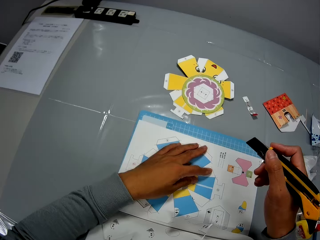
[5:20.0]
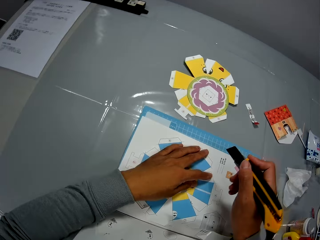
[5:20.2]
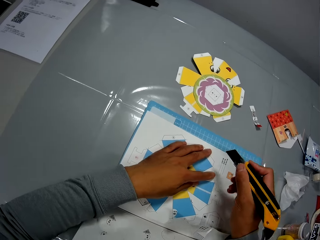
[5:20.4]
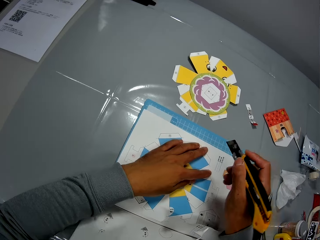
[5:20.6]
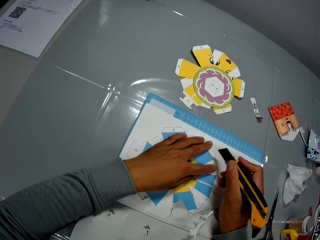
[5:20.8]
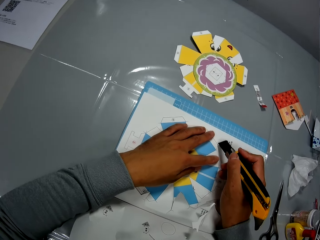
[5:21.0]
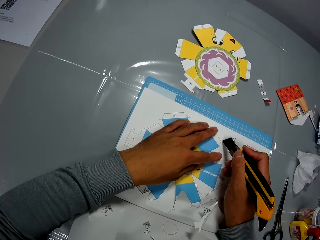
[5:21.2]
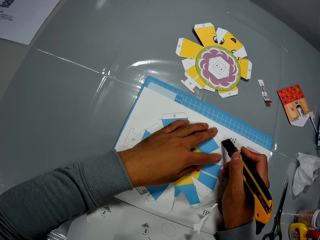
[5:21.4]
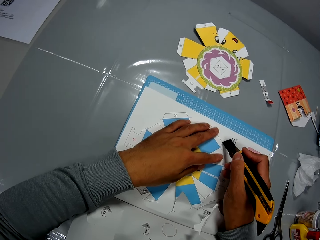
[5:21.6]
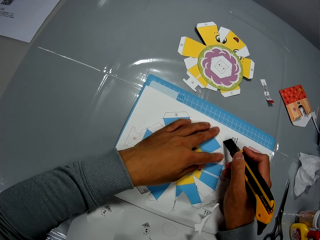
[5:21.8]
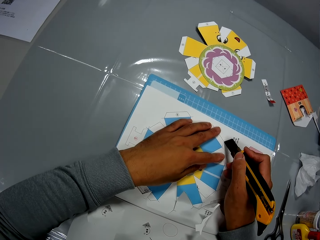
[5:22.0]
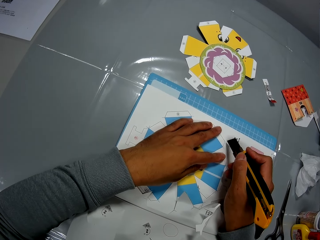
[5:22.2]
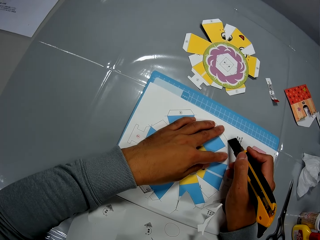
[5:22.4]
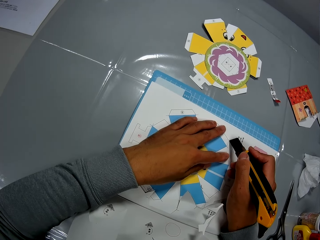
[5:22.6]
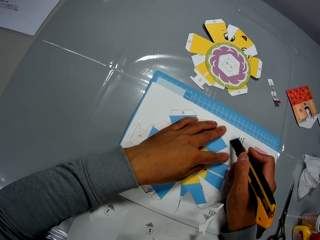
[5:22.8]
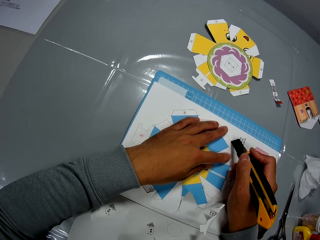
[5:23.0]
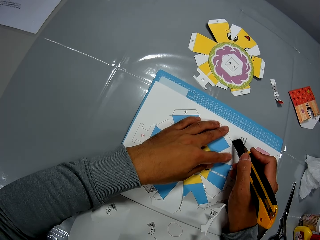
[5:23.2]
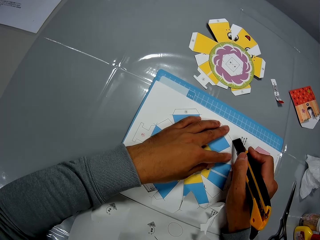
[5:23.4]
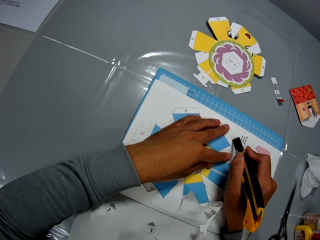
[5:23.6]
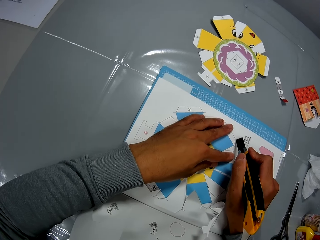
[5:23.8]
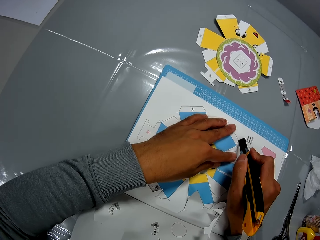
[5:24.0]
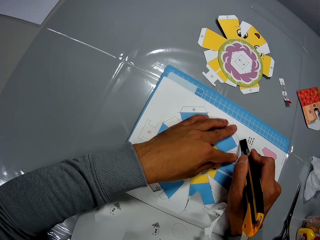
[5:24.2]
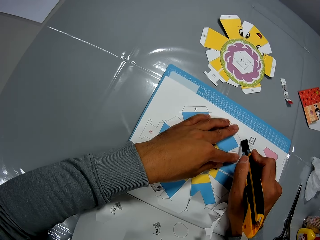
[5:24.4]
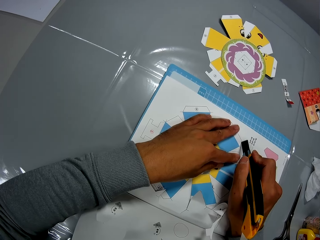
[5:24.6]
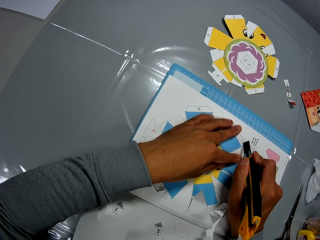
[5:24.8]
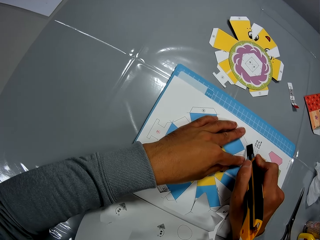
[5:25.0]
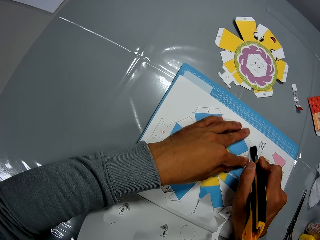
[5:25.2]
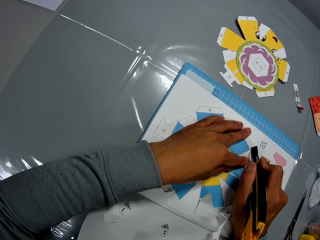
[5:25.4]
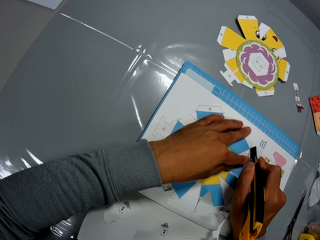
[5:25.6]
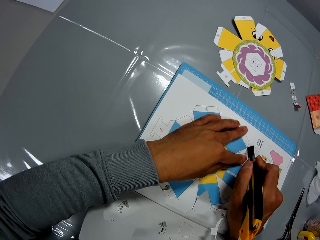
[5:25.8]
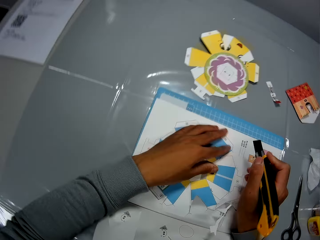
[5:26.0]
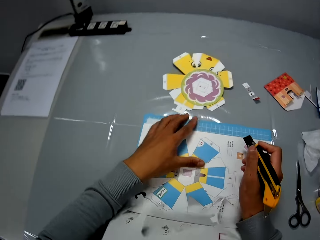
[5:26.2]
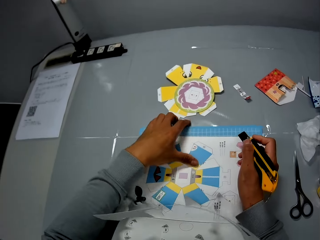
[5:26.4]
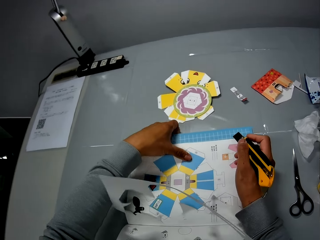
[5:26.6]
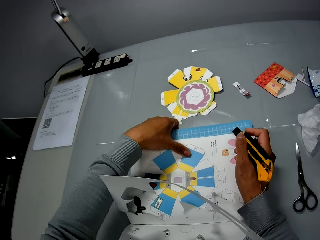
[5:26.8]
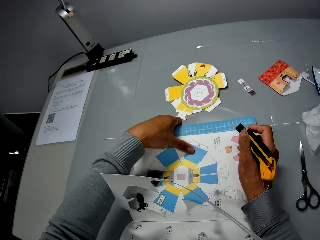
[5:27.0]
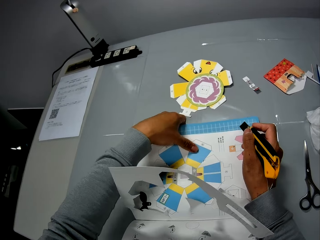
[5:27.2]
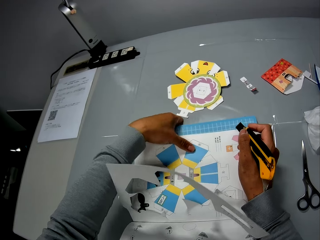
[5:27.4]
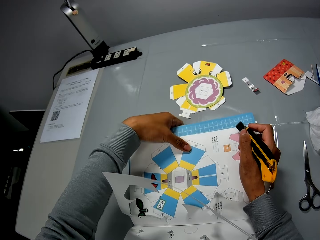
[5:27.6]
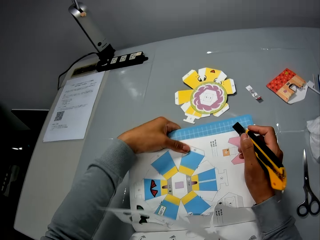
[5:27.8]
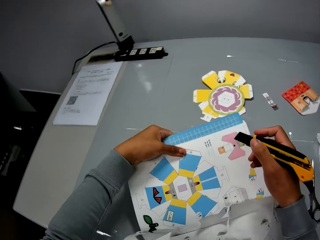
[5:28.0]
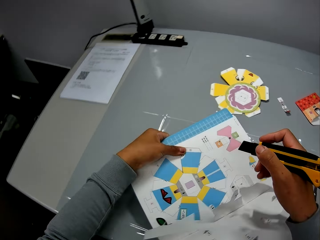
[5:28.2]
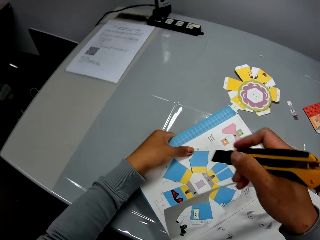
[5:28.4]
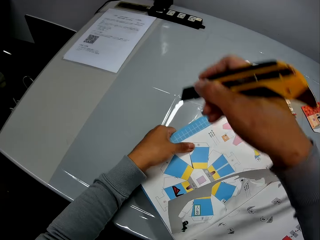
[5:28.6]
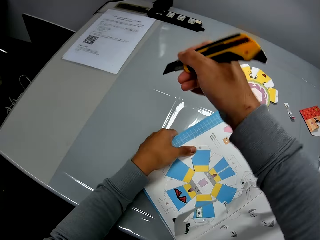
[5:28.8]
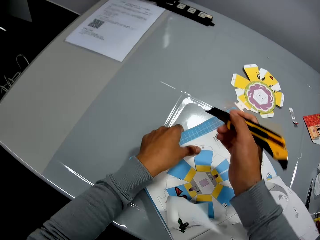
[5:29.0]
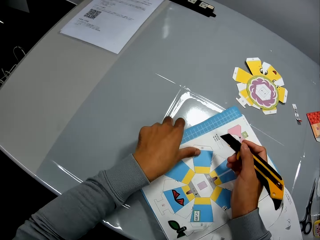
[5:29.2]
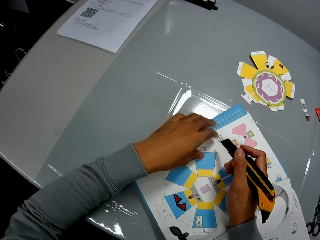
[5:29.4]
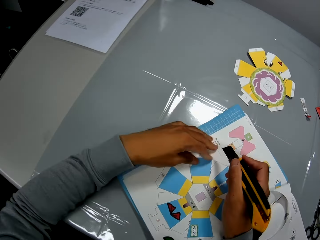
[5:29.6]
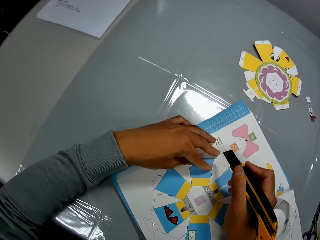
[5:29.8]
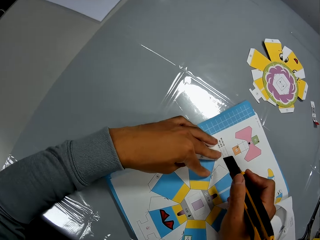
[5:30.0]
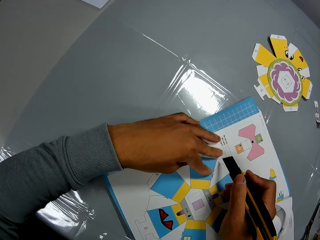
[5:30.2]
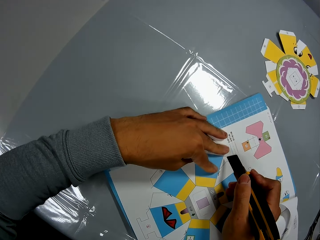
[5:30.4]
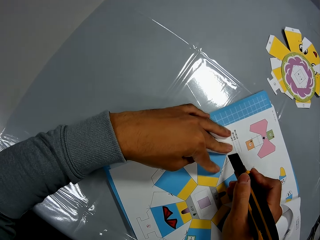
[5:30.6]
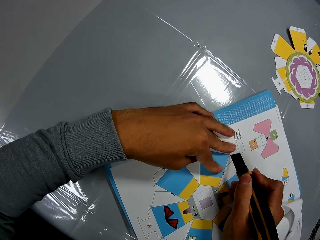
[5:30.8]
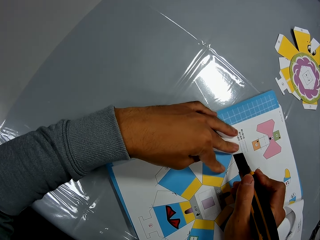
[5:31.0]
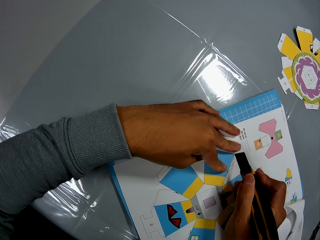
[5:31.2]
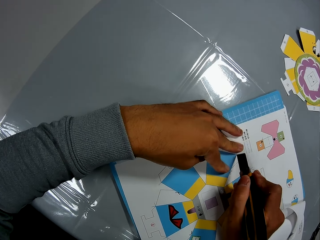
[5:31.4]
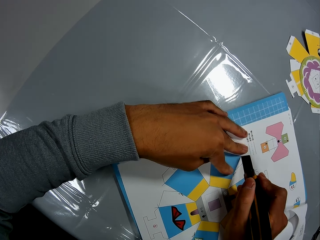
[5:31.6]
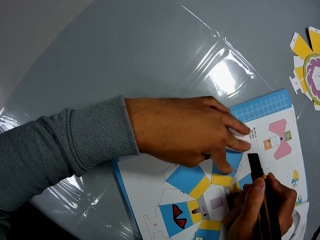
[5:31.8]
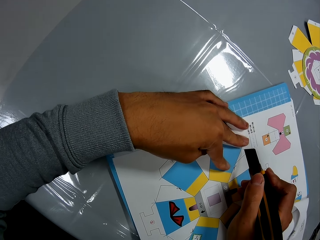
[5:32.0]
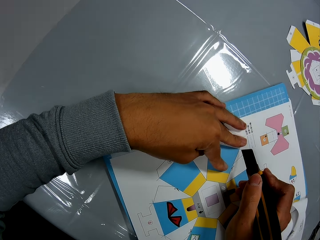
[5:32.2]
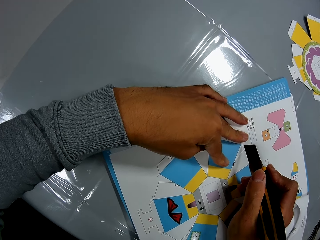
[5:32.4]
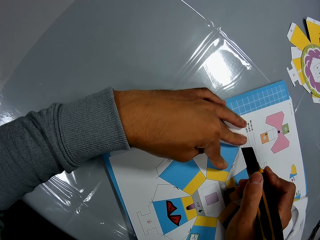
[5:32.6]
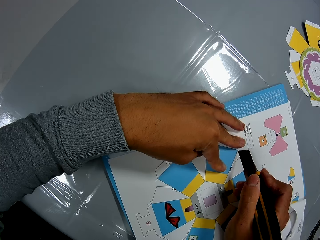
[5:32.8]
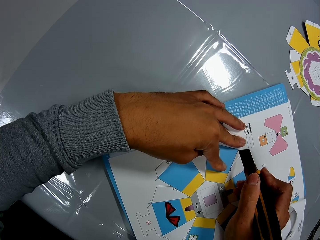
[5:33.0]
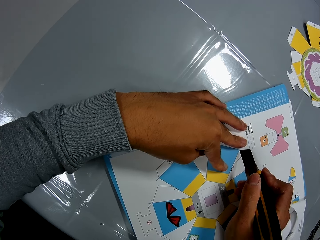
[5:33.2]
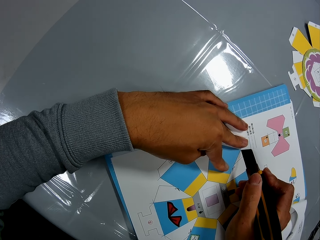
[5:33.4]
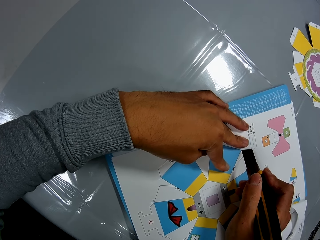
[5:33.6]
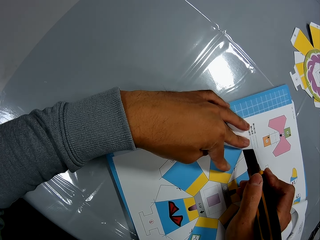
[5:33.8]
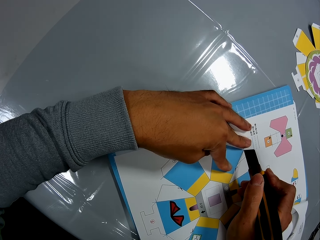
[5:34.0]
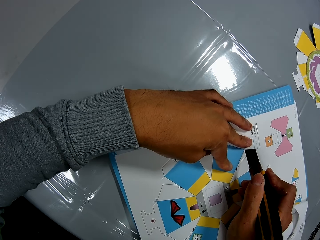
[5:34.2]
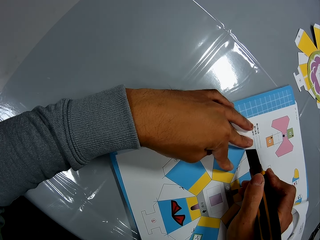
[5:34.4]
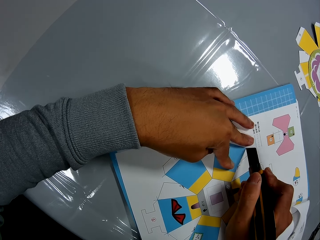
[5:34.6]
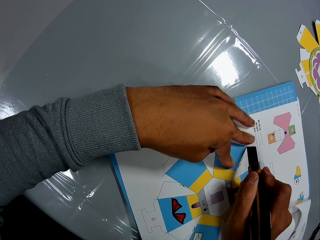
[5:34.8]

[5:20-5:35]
The camera wearer holds the book. He moves the stationery knife or cutter on the book. He cuts the book on the table with the cutter in his right hand and his left hand on the book. He turns the book. He adjusts the book on the table with his left hand. He holds the book. He cuts the book on the table with the cutter in his right hand and his left hand on the book.

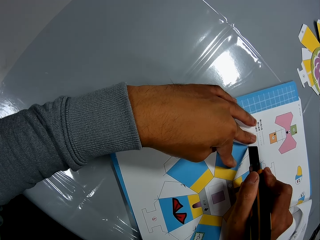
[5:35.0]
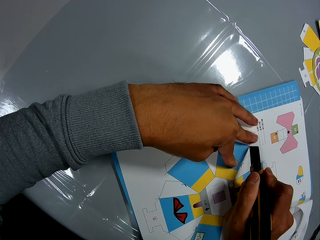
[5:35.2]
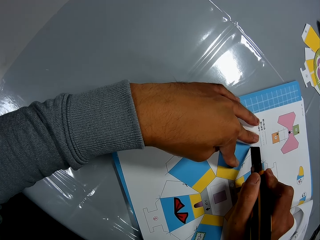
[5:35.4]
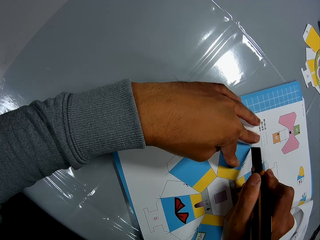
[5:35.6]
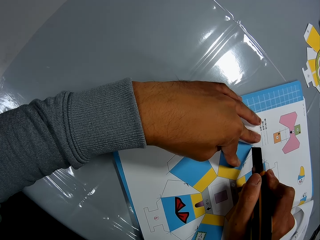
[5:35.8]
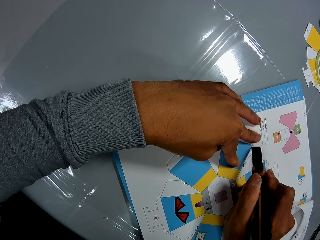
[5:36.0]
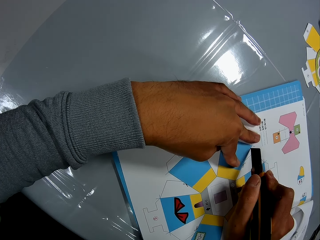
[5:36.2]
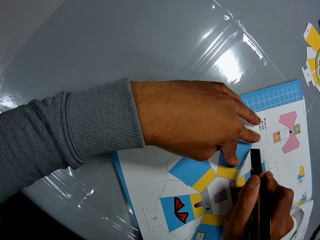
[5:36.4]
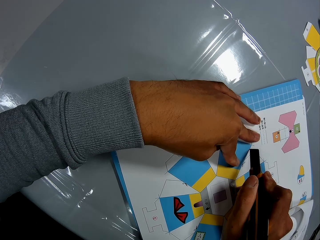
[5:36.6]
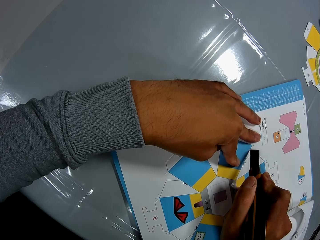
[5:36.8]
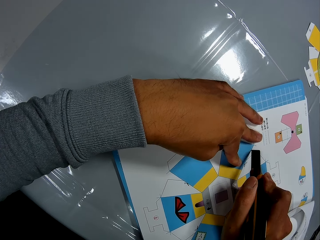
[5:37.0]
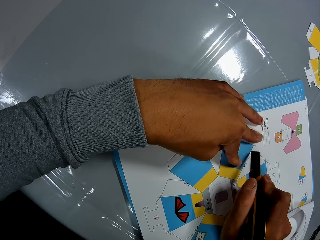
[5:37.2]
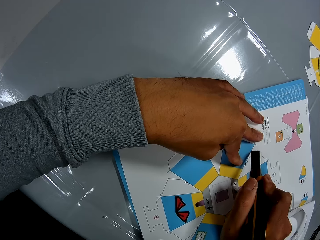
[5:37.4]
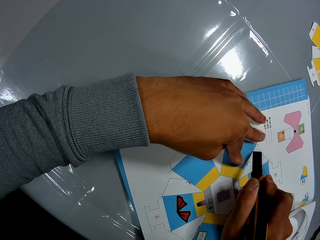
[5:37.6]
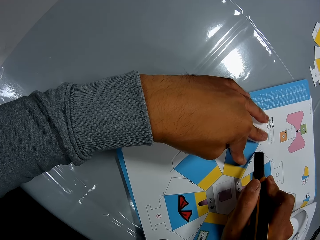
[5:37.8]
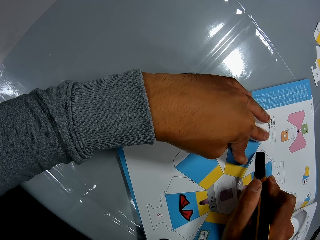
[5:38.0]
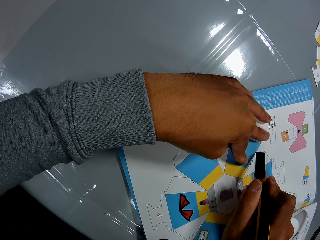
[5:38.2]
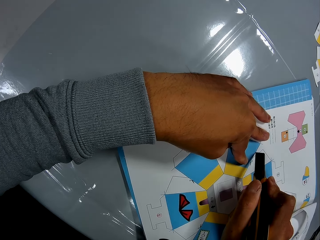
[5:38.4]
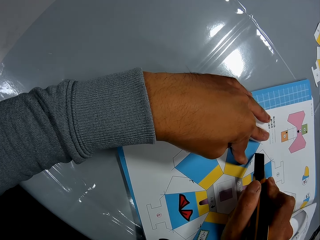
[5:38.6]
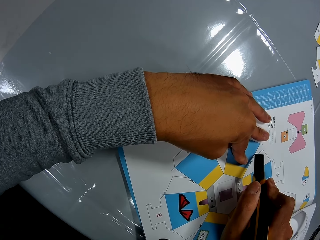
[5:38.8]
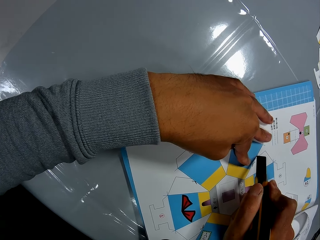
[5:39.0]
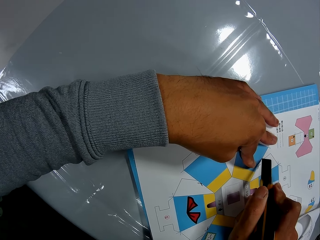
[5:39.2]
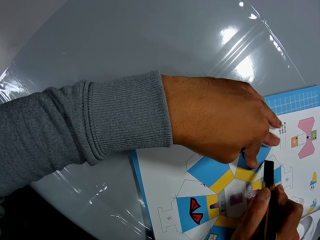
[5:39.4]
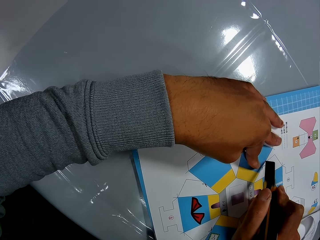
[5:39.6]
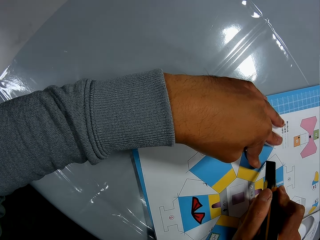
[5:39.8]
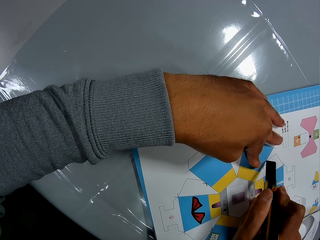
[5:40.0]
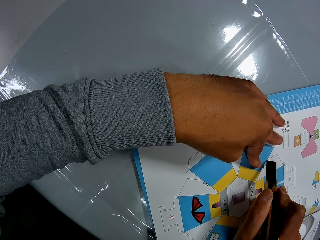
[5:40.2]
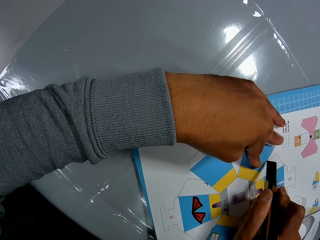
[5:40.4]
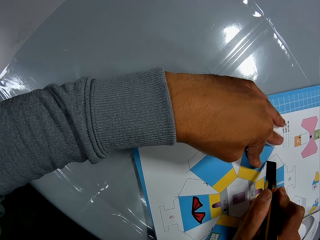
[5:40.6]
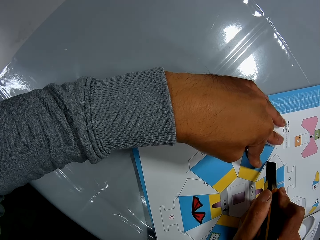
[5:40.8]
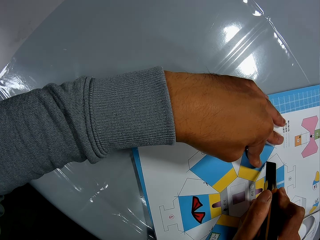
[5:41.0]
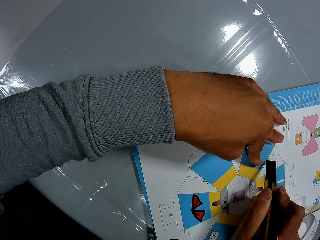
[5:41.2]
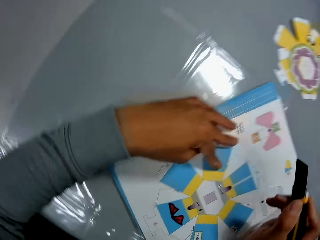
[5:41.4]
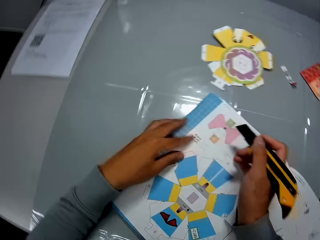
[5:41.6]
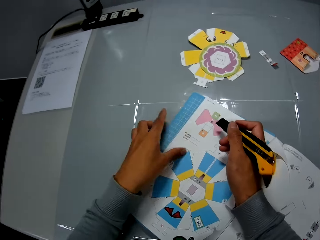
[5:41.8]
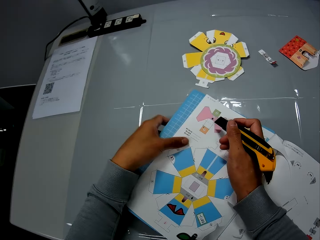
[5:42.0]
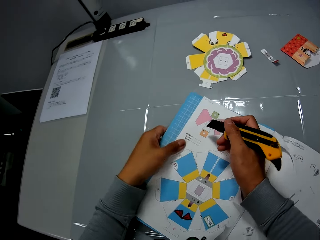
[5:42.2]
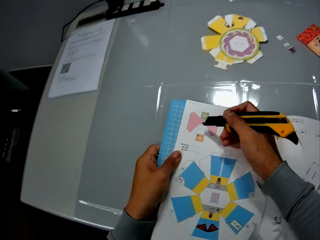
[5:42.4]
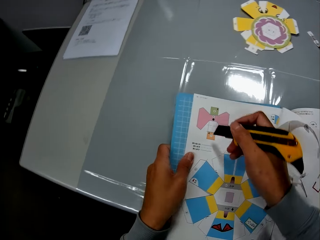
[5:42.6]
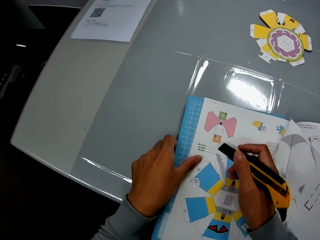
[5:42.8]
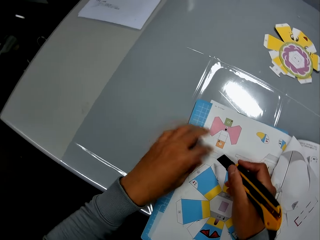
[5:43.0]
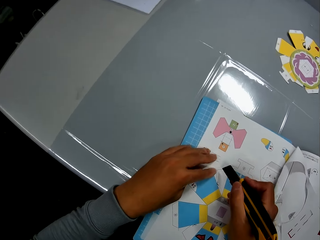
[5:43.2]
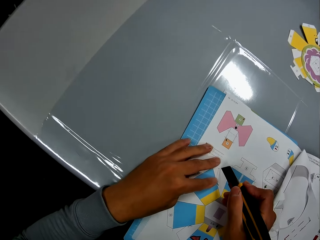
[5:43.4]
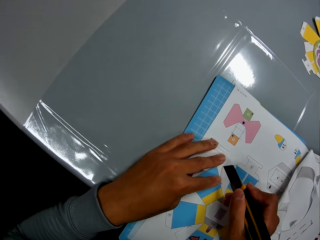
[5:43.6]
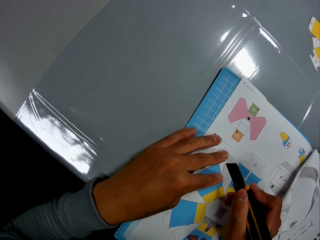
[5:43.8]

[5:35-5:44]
The camera wearer turns around. He adjusts the book on the table with his left hand. He turns the book. He holds the book.
